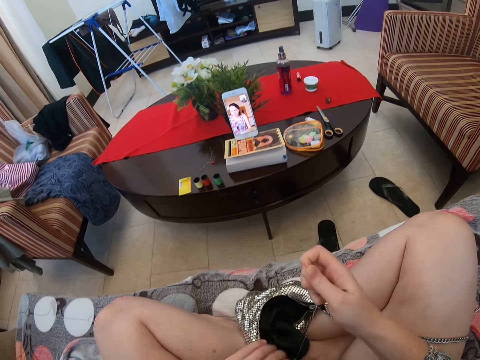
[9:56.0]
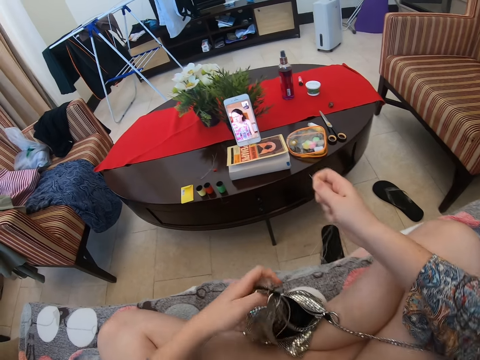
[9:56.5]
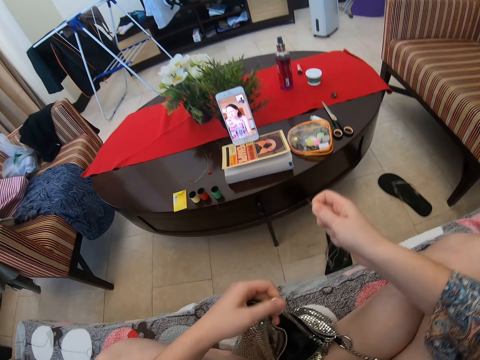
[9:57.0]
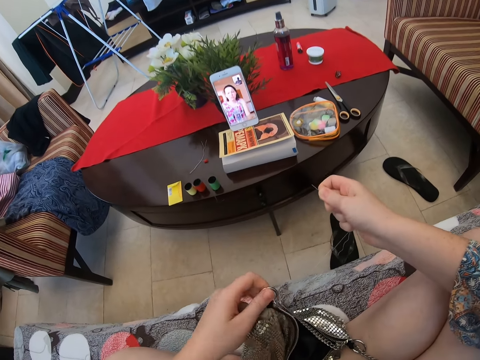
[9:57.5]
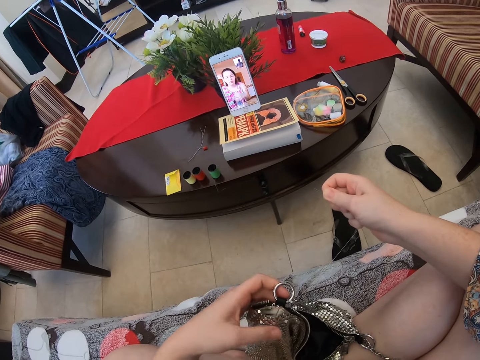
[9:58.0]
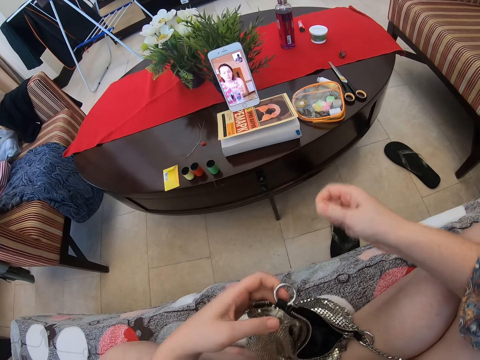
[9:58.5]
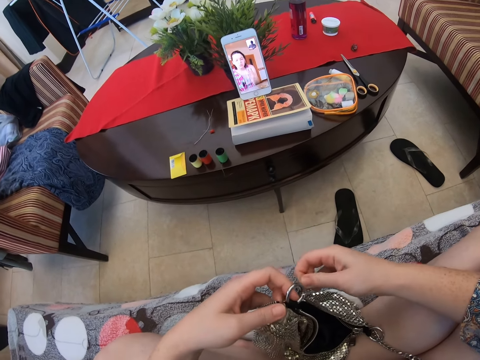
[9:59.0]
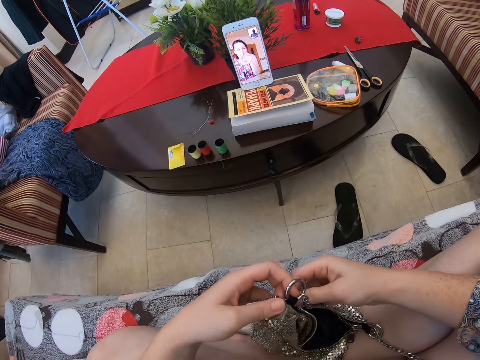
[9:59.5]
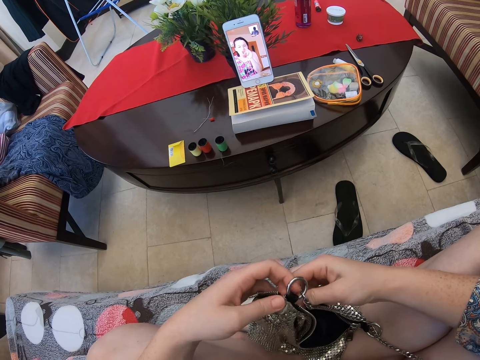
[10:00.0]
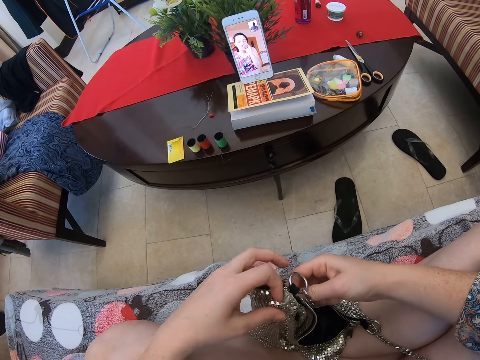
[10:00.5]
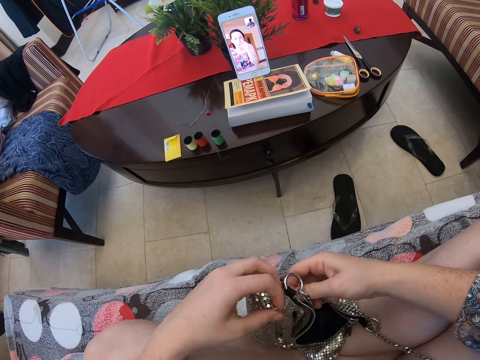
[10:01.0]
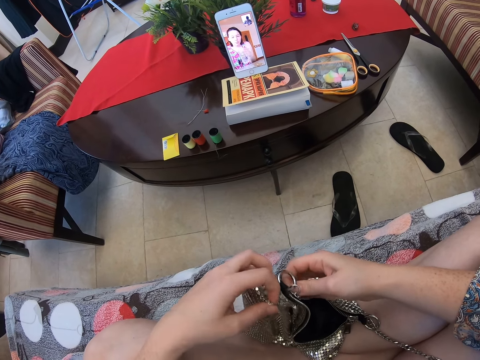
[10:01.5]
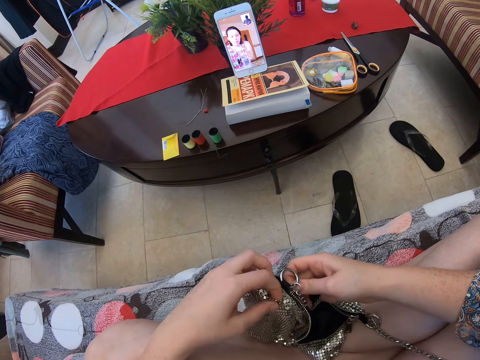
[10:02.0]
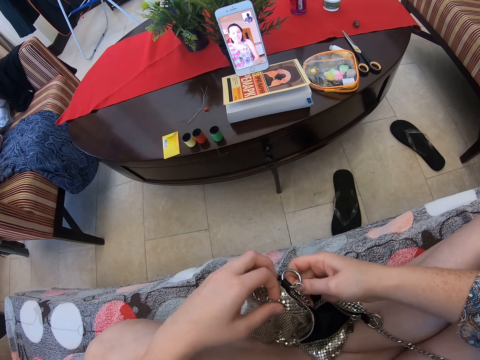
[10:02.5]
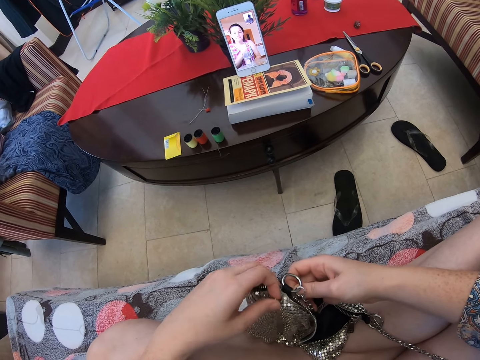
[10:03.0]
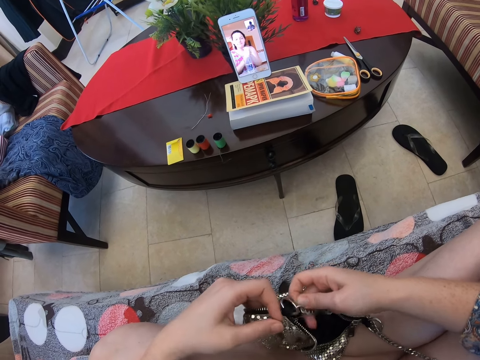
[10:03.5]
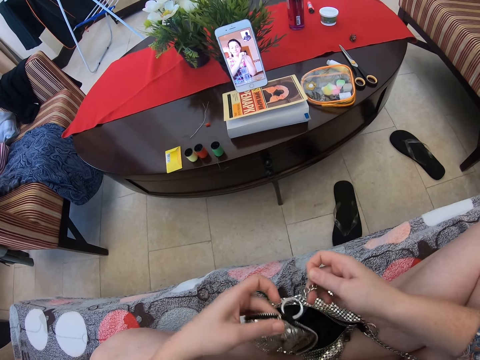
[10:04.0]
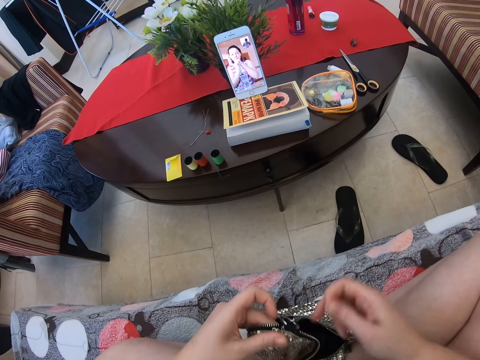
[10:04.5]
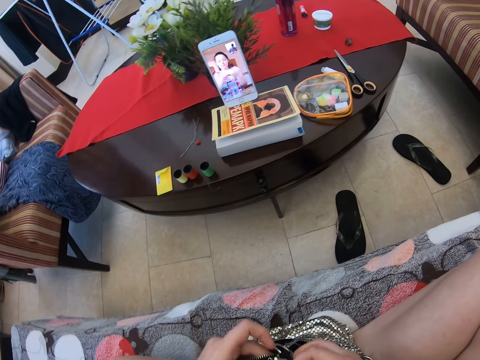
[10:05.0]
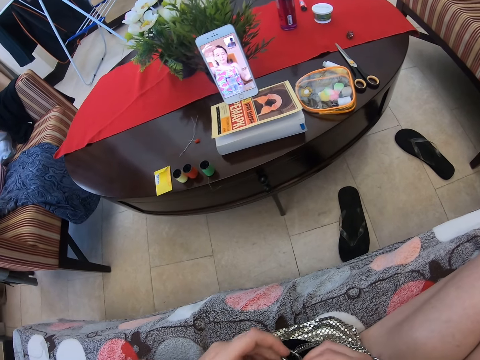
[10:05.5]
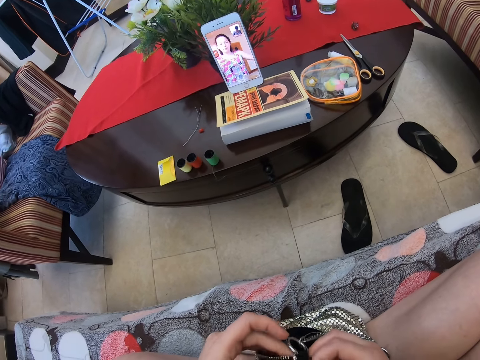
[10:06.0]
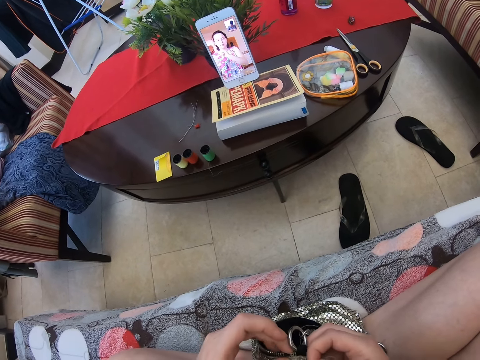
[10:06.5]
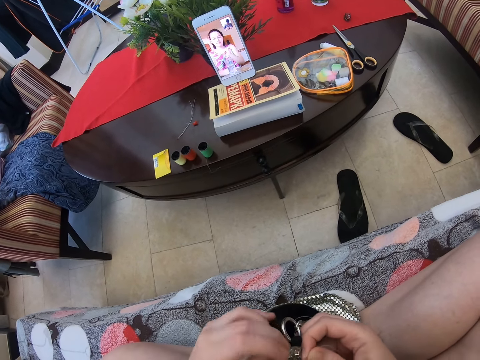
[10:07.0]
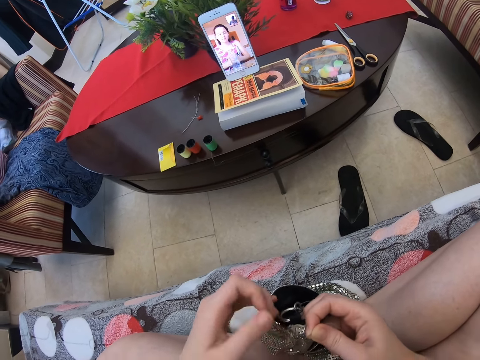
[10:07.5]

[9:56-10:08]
The camera wearer knits the bag with a sewing needle and thread.

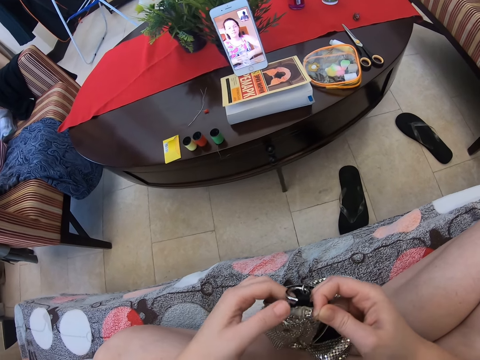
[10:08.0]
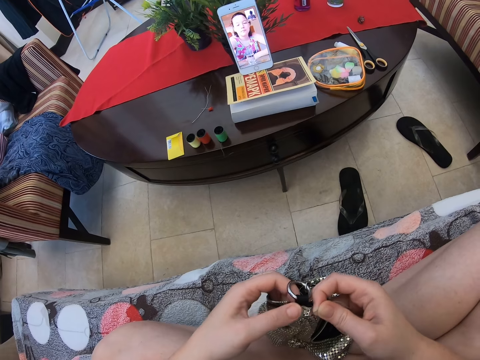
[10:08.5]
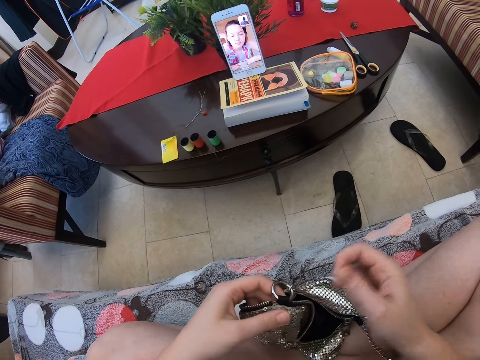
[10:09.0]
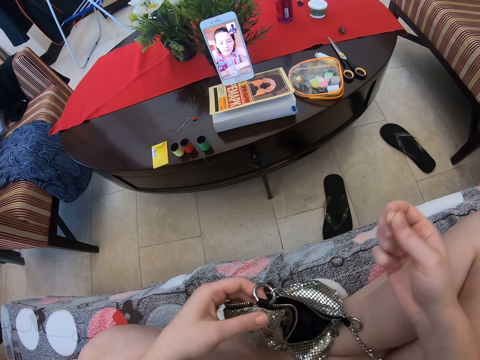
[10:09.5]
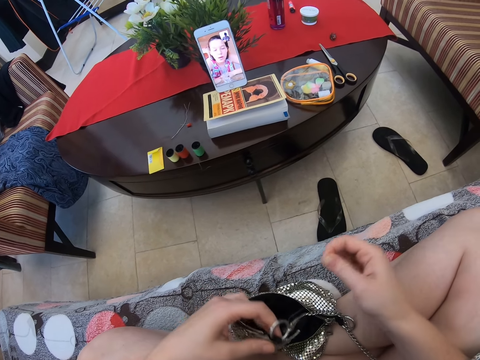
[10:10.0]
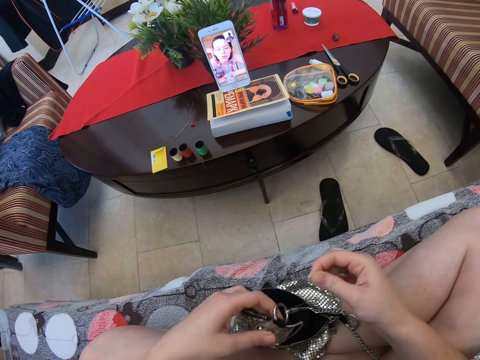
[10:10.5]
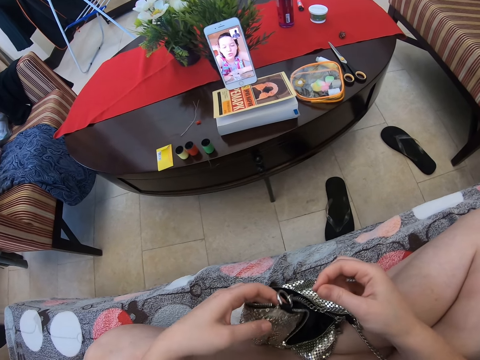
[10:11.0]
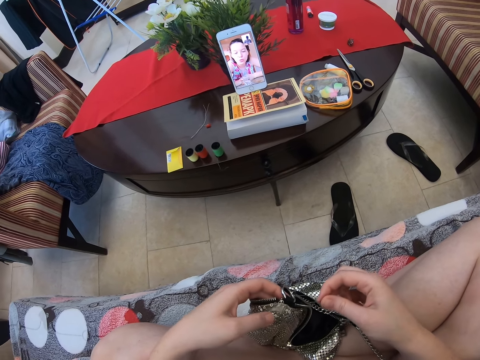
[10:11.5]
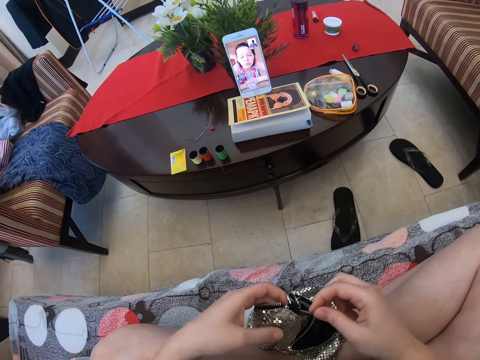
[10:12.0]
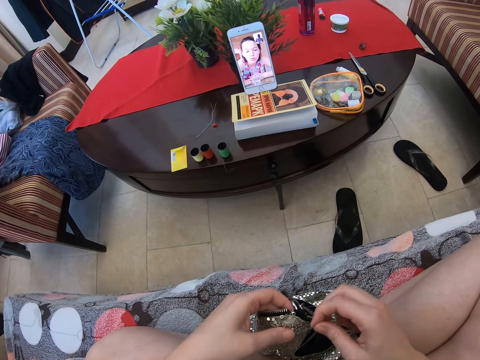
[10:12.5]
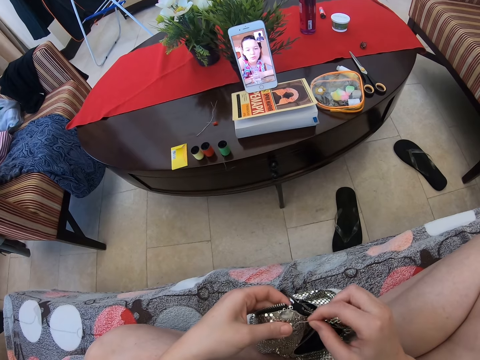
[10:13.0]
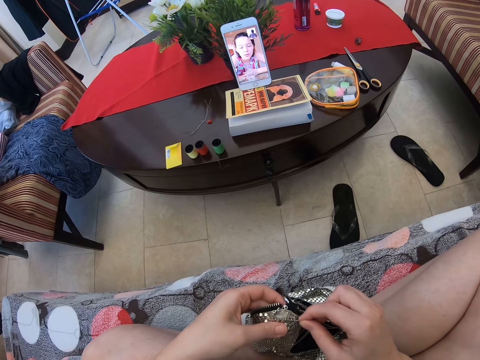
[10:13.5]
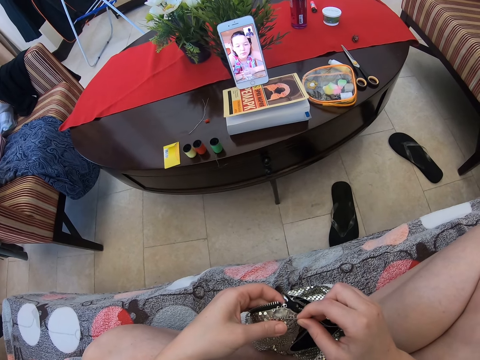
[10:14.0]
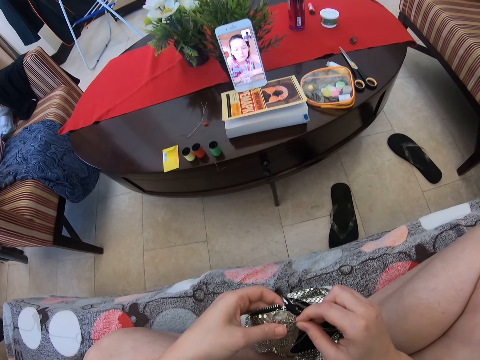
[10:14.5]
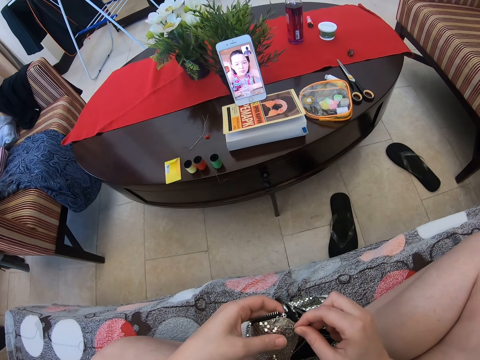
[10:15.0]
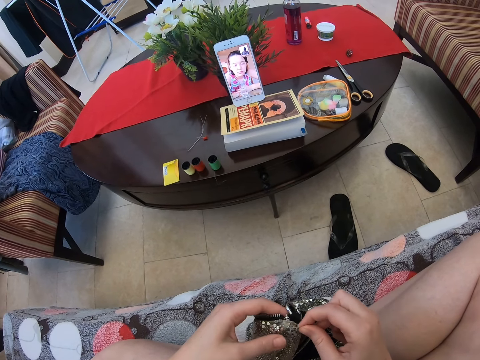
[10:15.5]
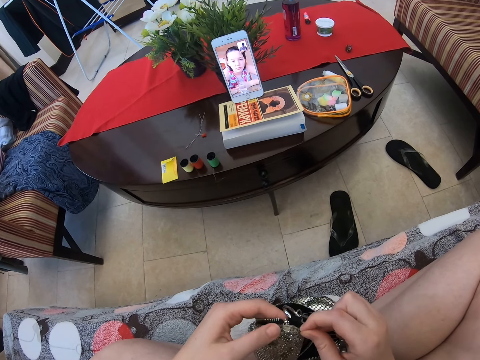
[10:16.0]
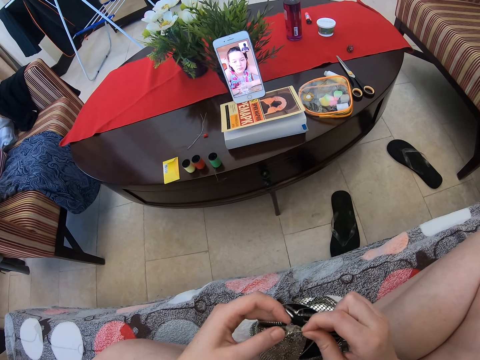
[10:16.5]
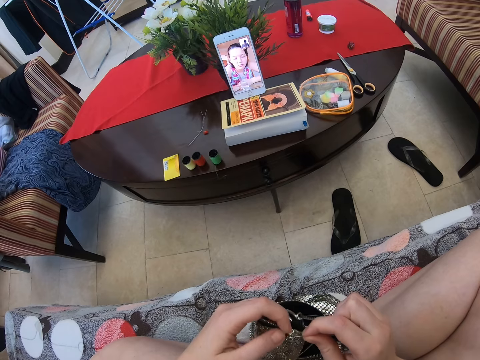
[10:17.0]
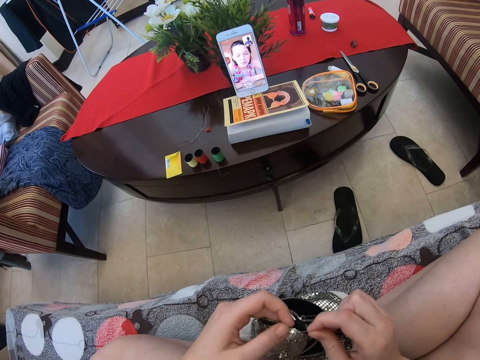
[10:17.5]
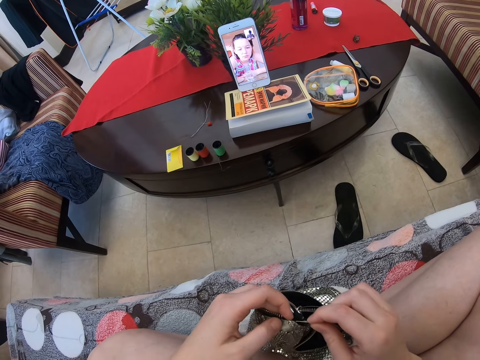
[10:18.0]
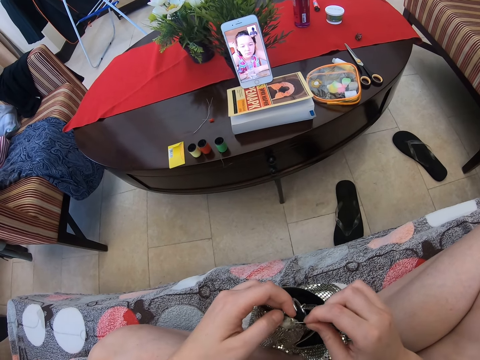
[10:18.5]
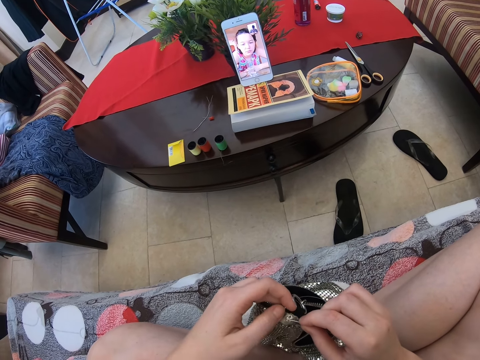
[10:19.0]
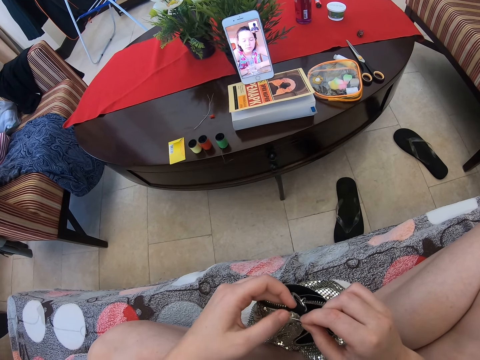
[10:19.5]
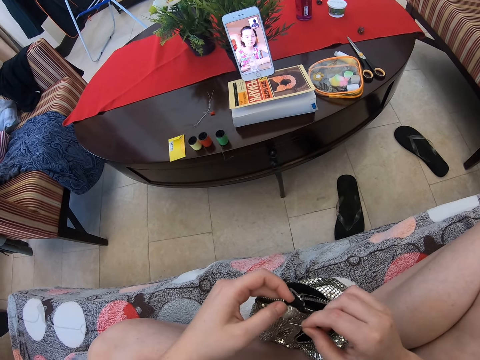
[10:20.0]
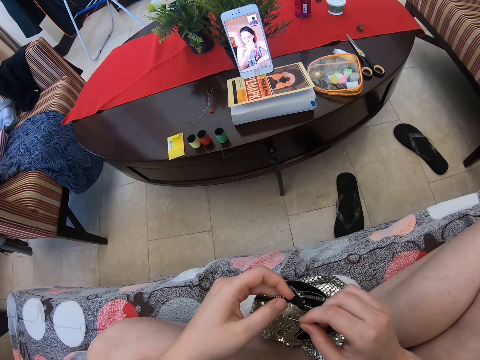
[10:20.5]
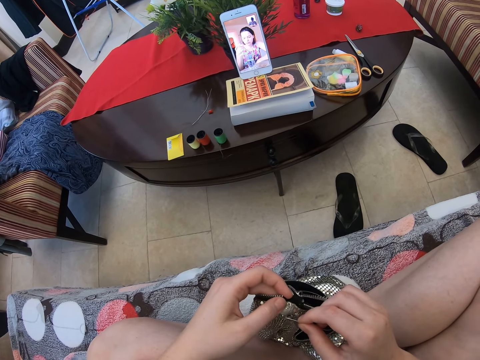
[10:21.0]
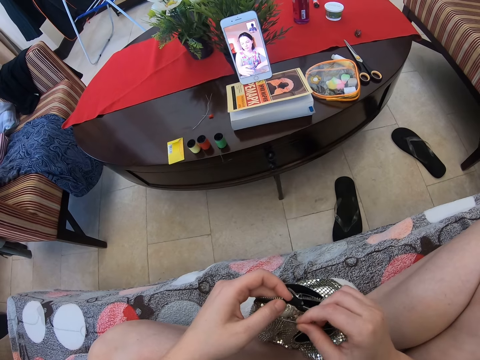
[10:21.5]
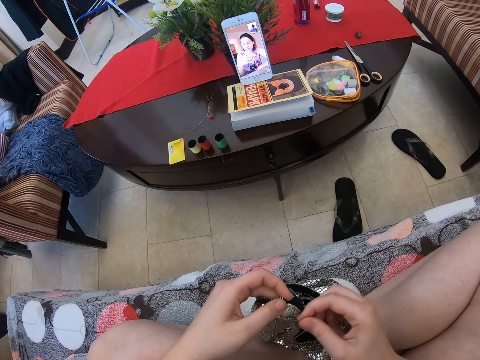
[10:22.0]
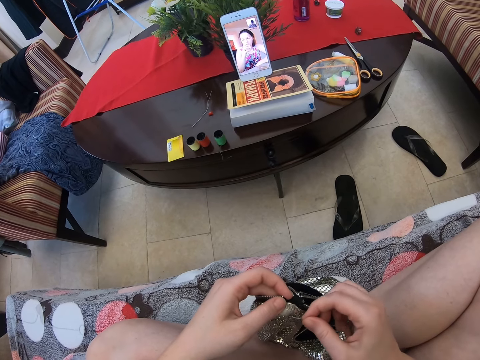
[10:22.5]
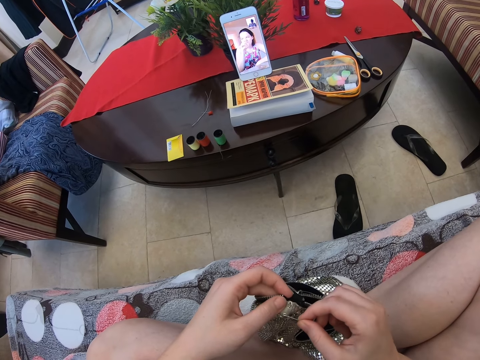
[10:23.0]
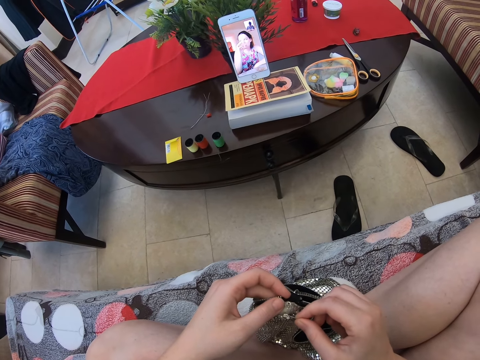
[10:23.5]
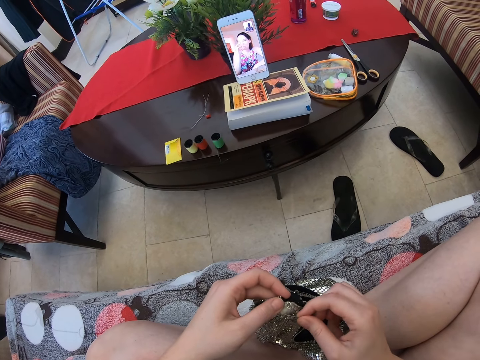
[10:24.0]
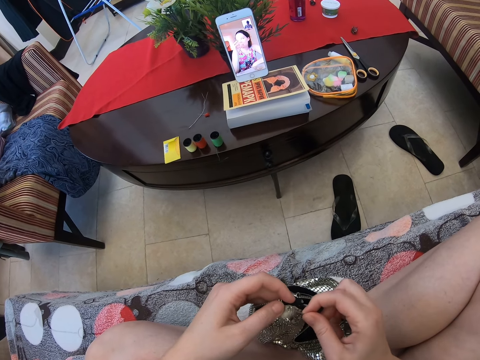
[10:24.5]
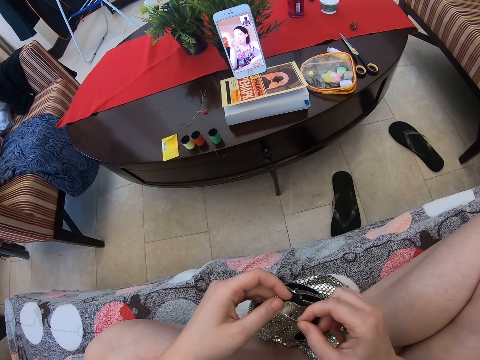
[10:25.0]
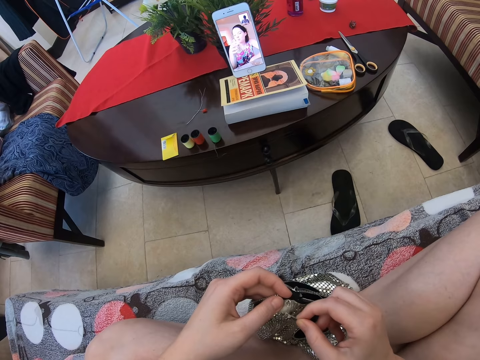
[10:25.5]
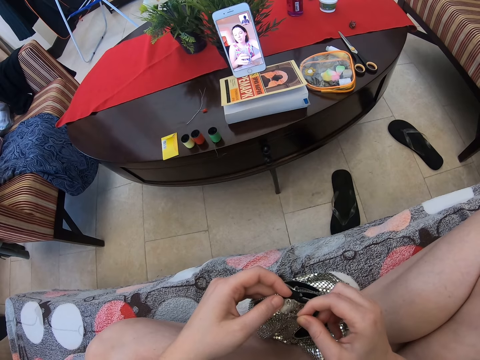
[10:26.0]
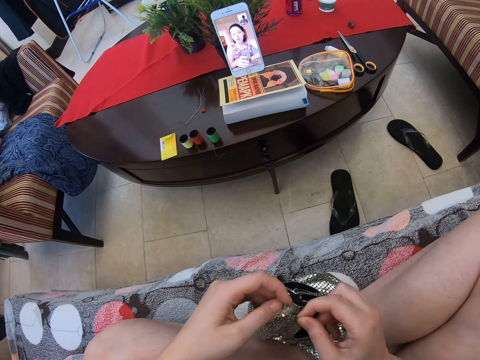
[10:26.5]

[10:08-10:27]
The camera wearer stretches the sewing thread. They knit the bag with a sewing needle and thread.
